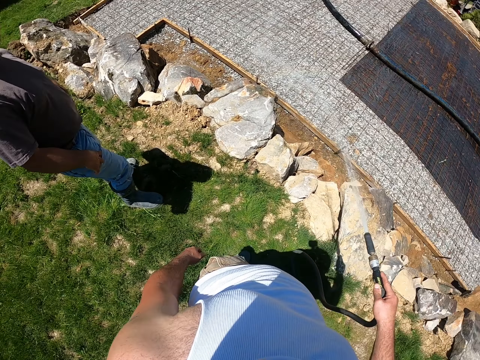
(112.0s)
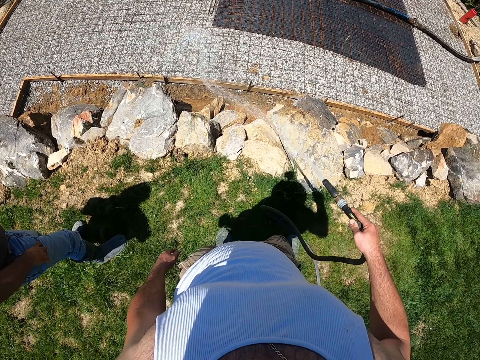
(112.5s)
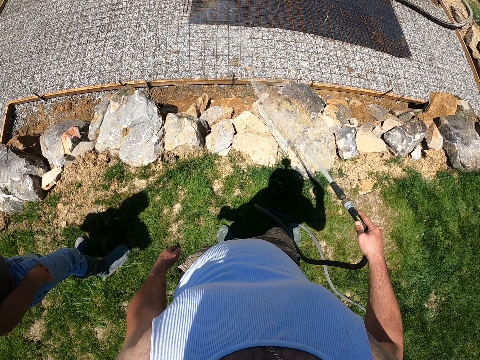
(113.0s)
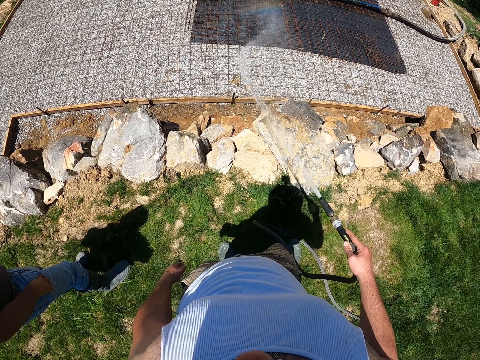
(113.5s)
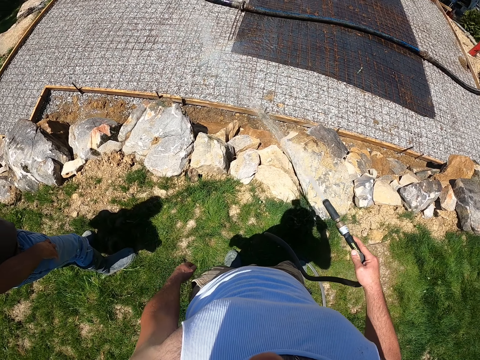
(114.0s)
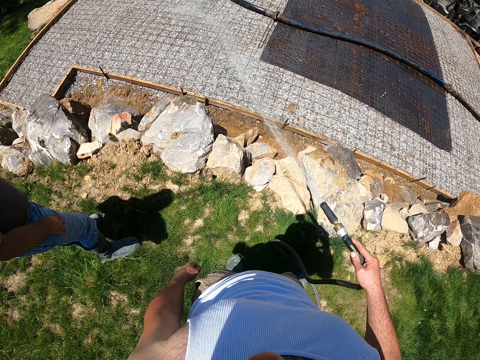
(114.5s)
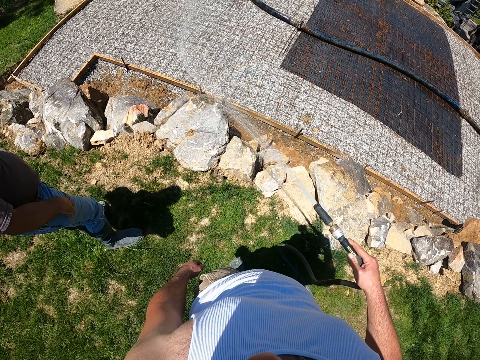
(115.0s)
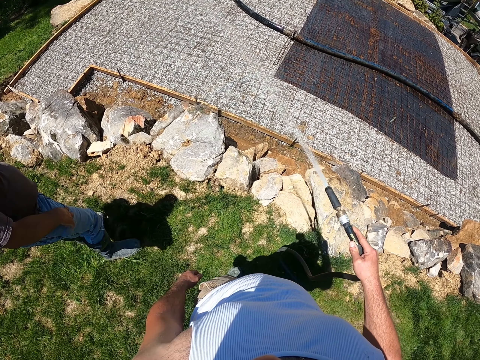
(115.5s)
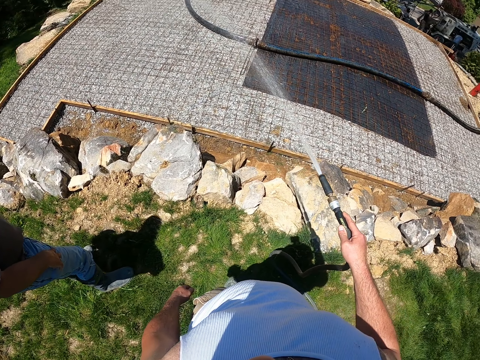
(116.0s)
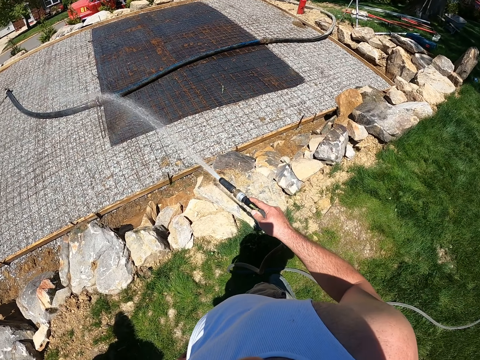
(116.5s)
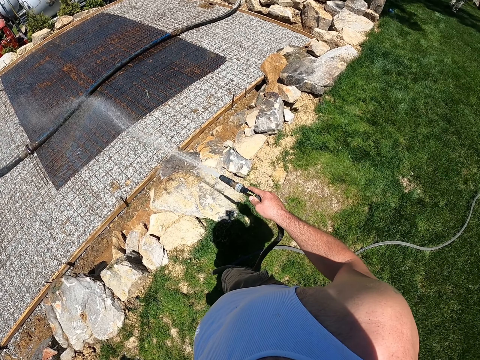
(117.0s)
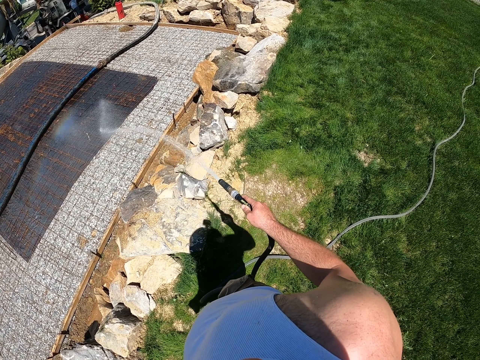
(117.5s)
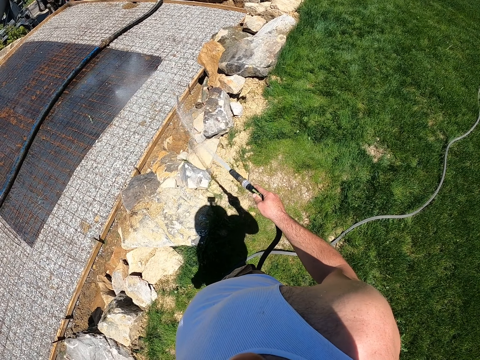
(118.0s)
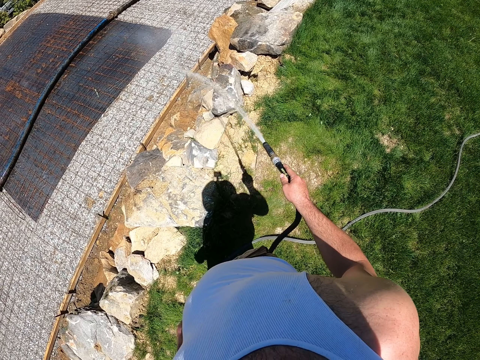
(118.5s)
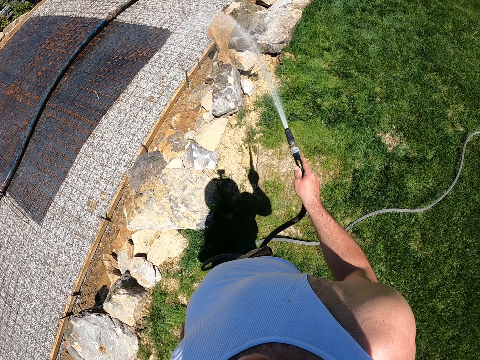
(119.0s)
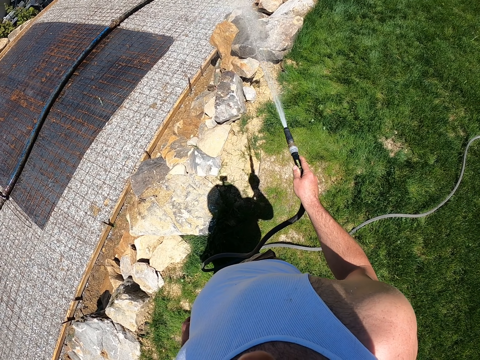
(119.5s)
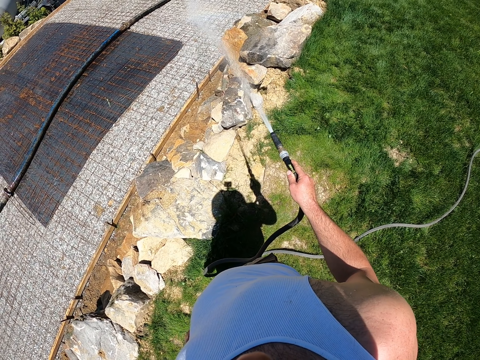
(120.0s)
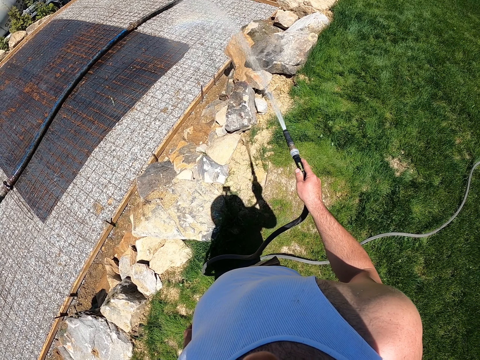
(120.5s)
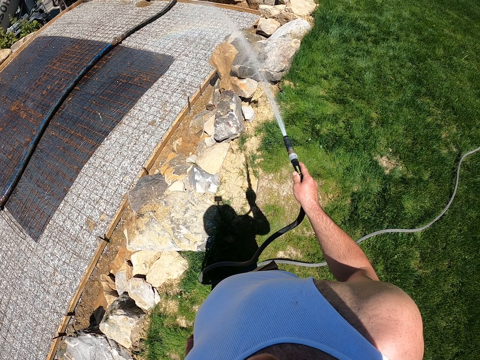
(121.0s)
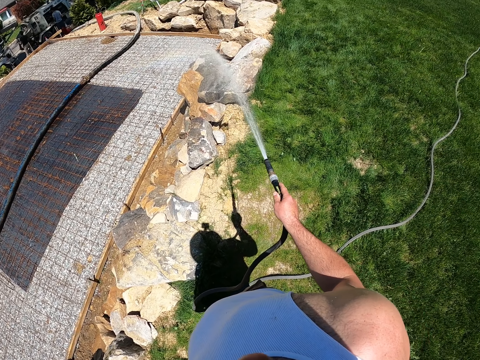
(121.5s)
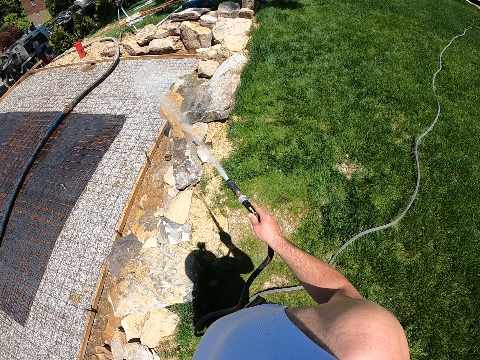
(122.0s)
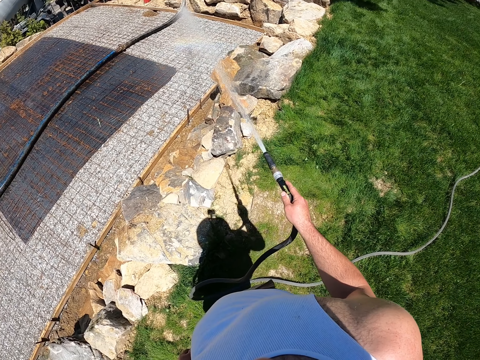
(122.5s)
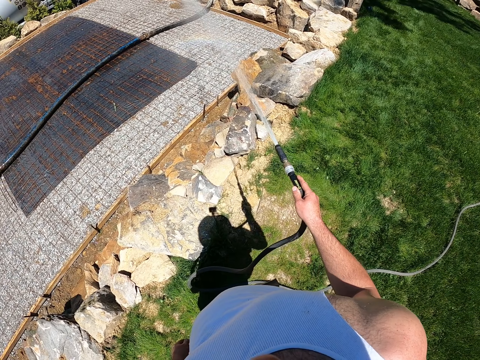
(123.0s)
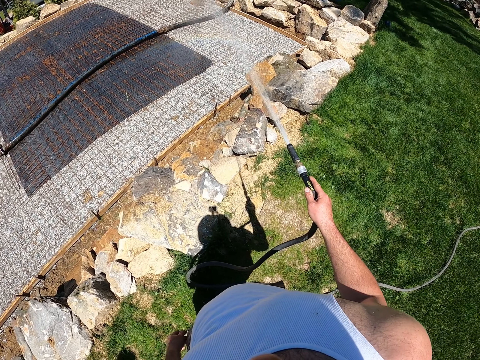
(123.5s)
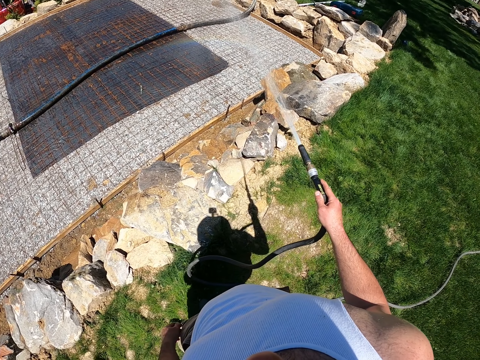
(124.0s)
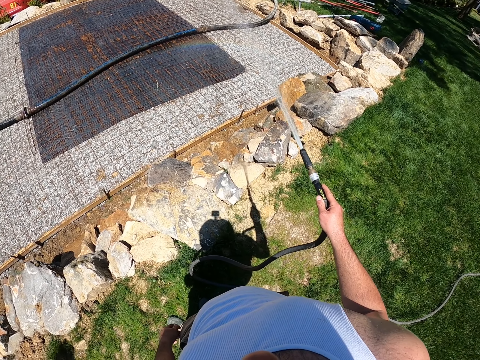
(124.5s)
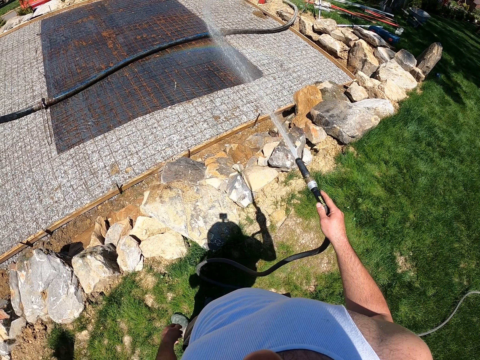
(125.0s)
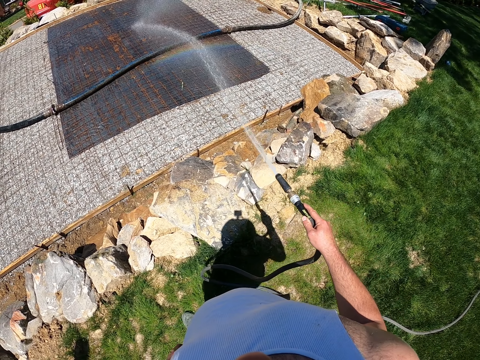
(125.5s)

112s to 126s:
The camera wearer sprays water on the construction site.

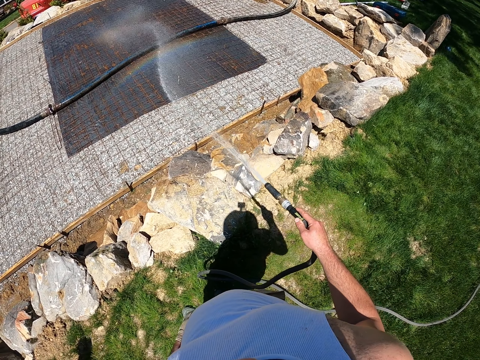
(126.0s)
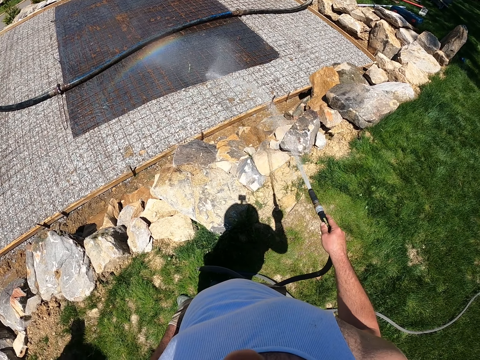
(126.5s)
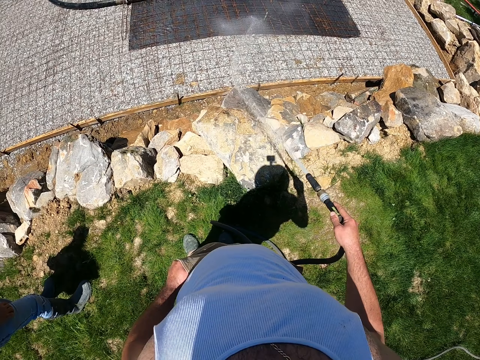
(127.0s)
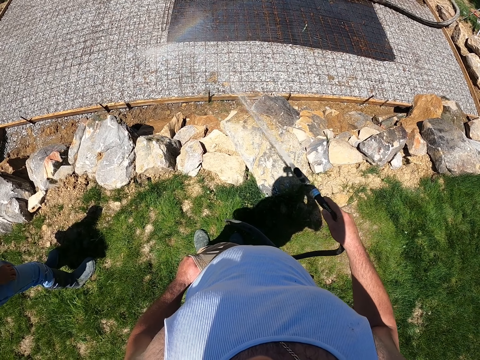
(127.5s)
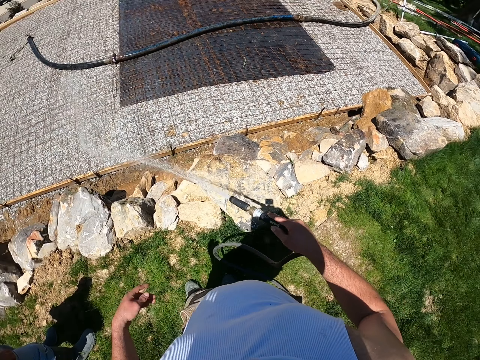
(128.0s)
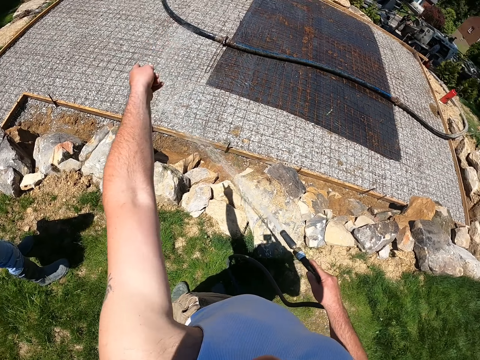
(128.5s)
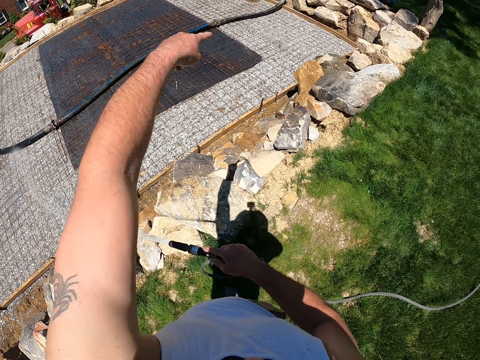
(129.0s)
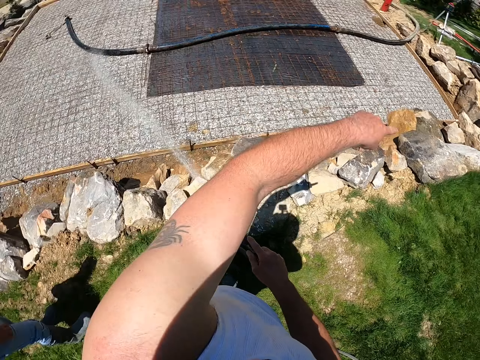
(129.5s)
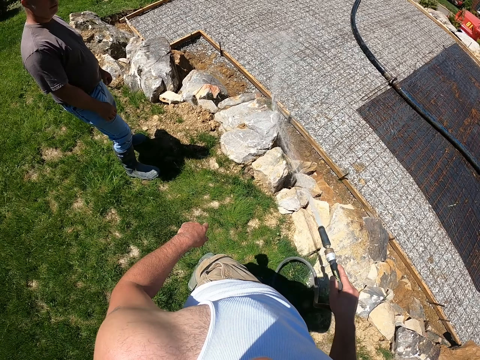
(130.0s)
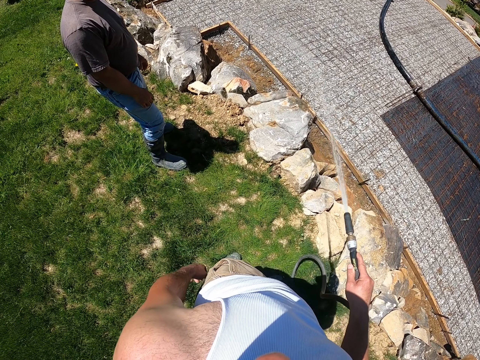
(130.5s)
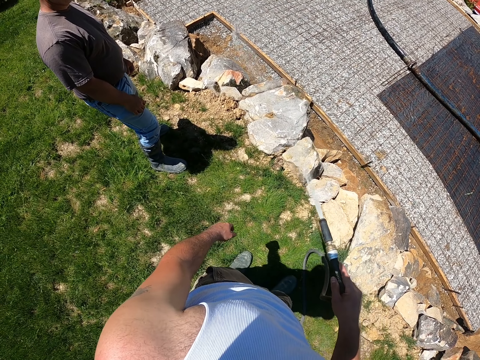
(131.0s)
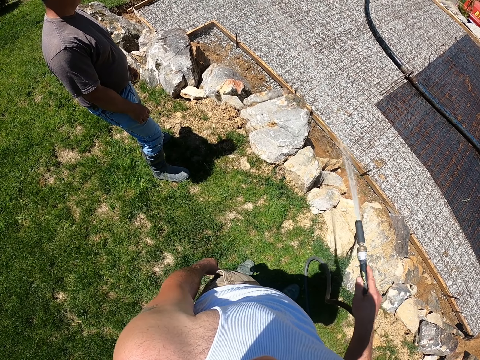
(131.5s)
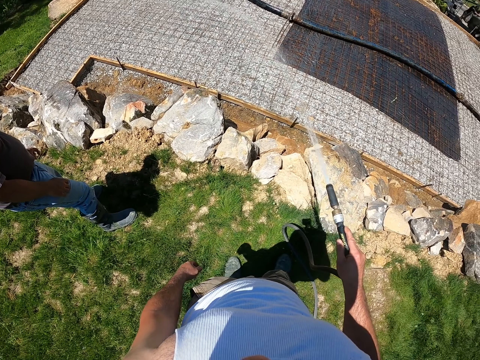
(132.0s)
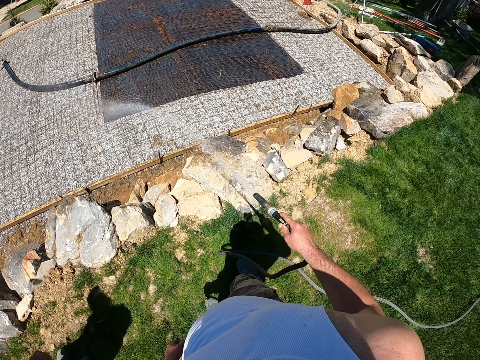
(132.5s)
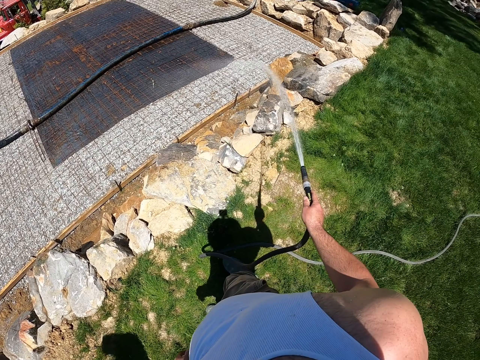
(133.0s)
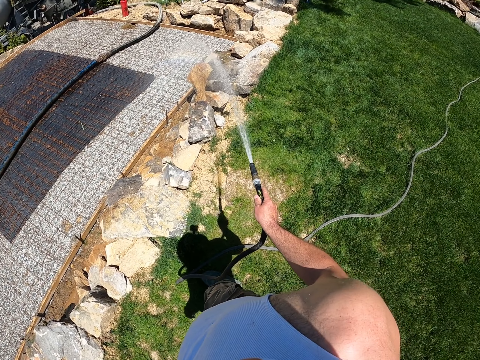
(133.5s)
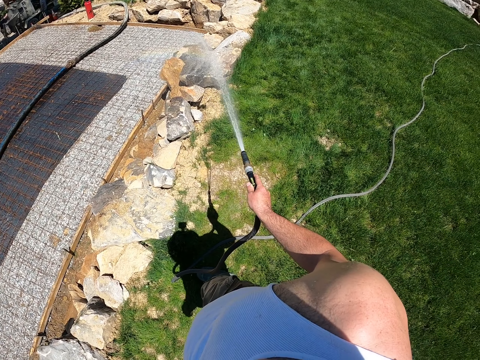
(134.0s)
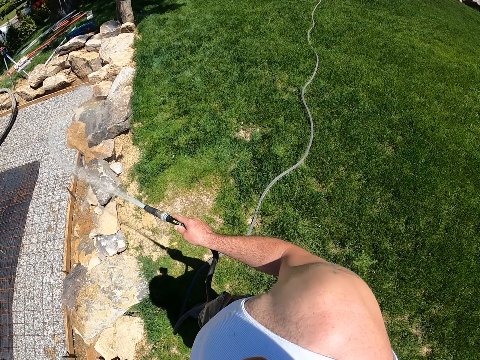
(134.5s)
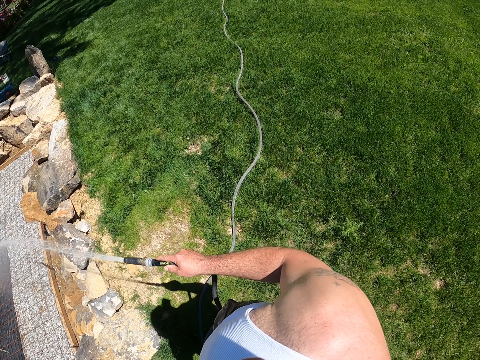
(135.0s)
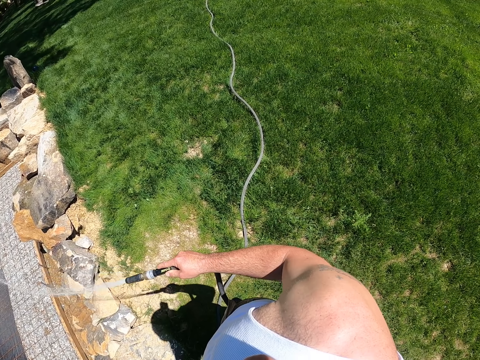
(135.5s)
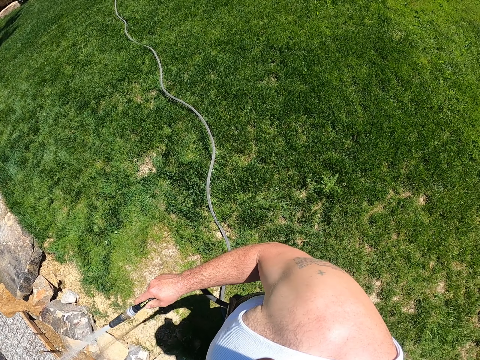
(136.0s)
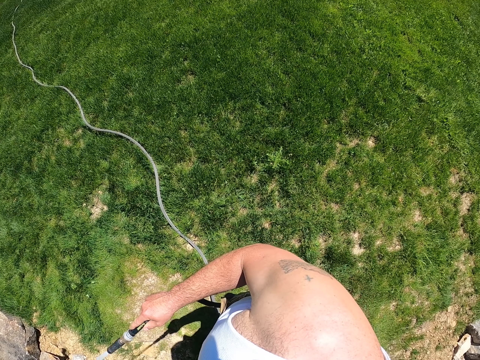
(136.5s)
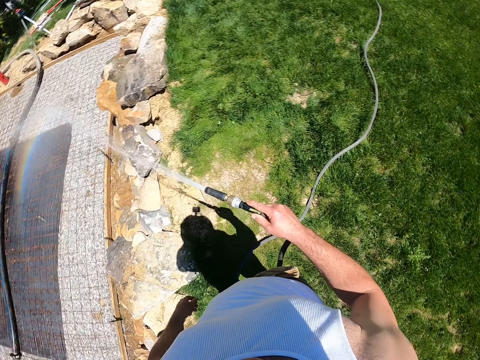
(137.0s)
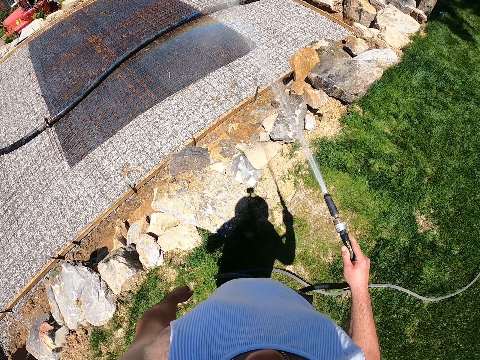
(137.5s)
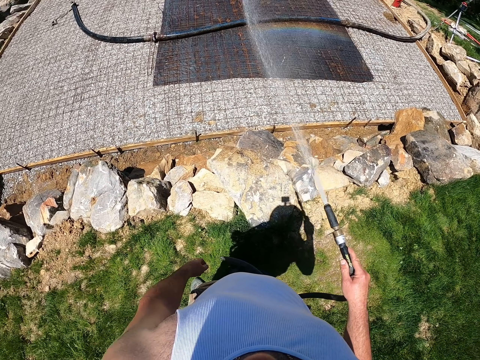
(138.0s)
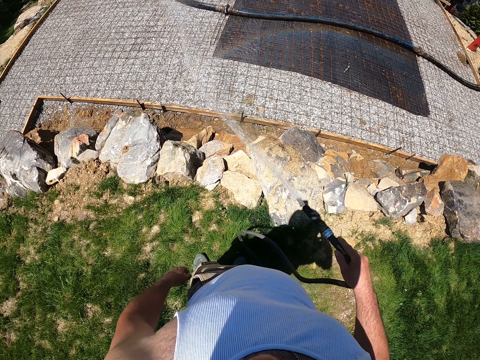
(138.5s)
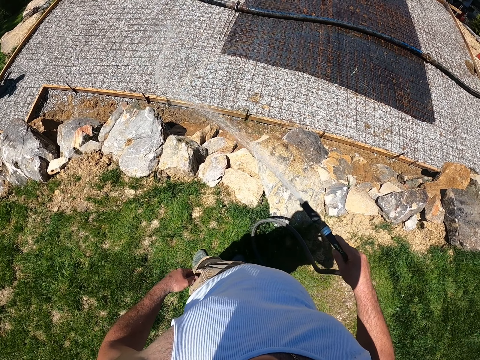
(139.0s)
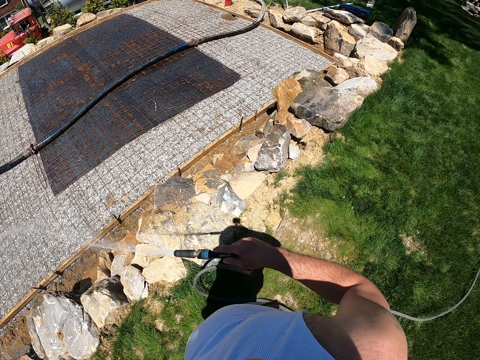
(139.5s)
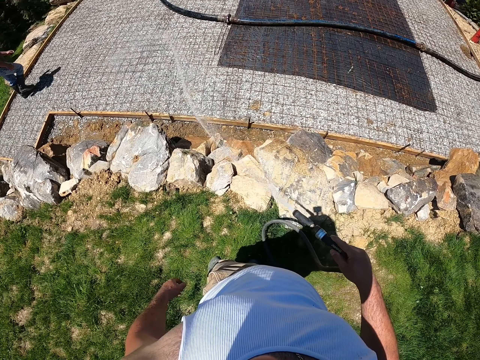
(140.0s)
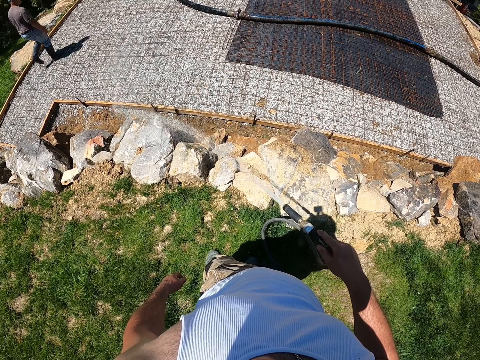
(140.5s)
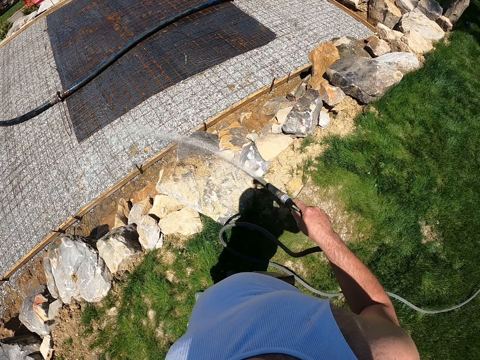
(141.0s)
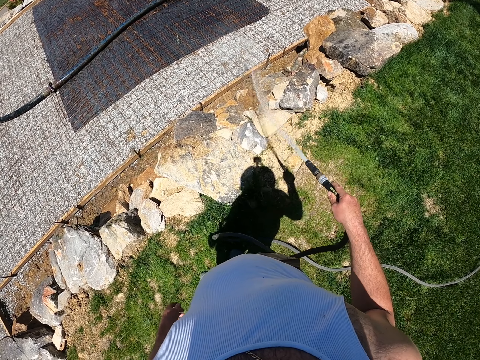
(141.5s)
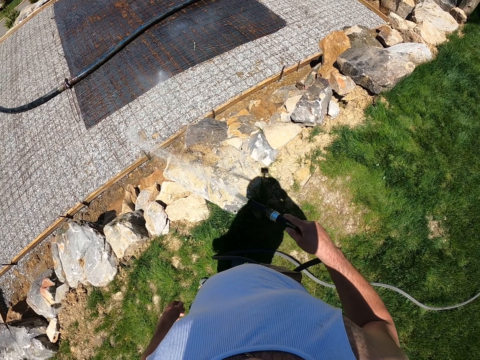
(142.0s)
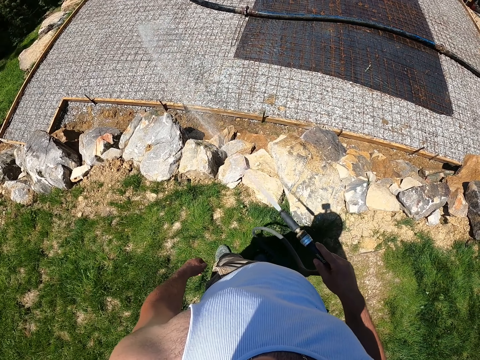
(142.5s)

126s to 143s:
The camera wearer gestures with the left hand while sprinkling water on the dry slab. He sprays water on the construction site. A man walks around.
